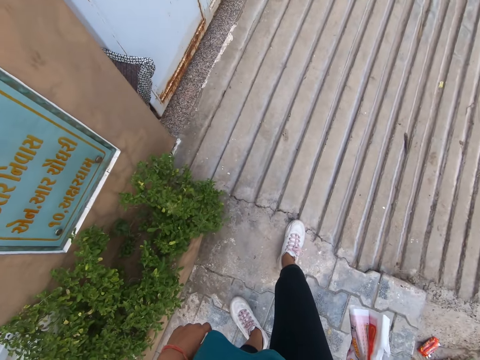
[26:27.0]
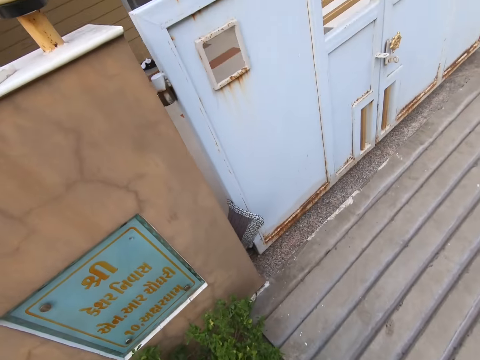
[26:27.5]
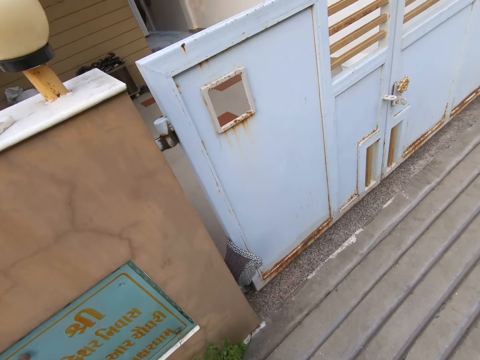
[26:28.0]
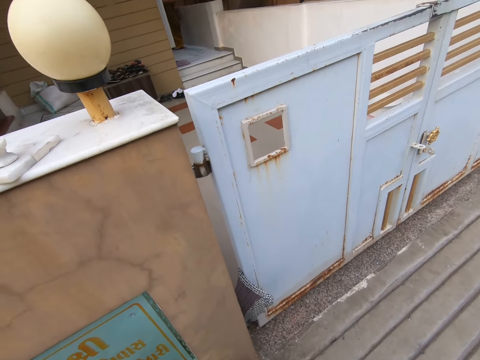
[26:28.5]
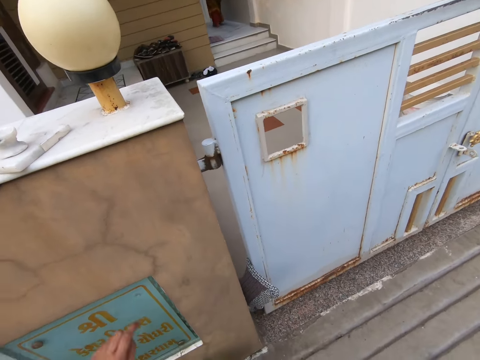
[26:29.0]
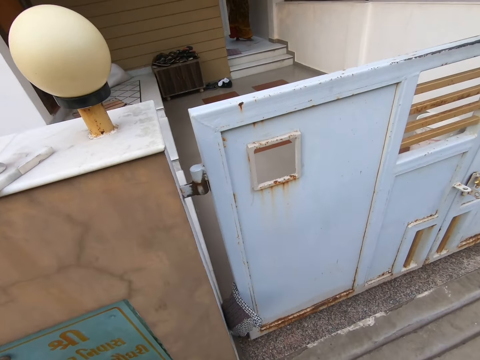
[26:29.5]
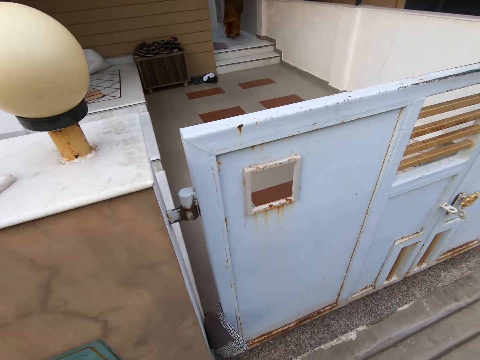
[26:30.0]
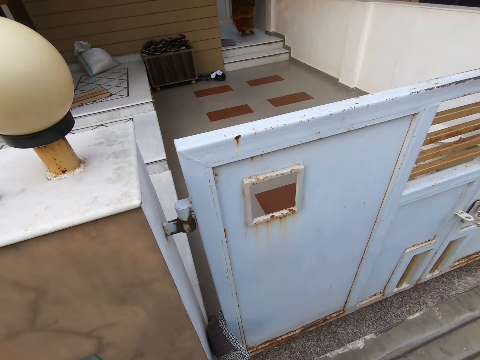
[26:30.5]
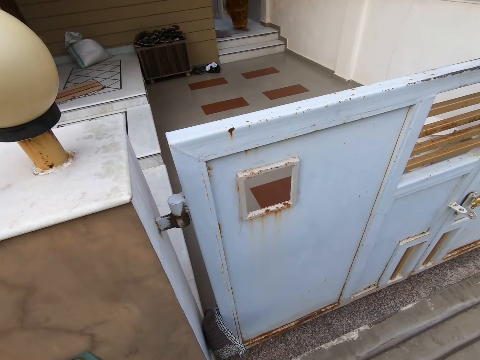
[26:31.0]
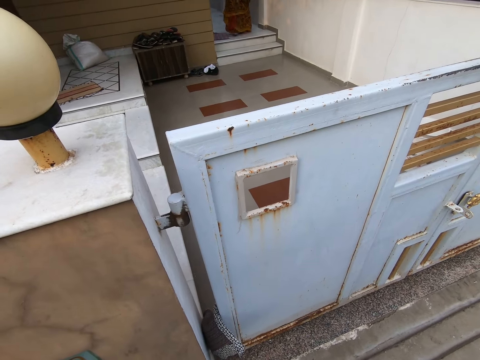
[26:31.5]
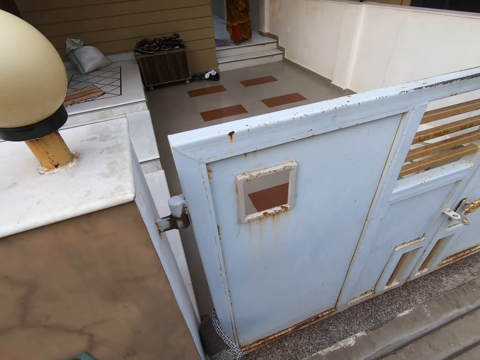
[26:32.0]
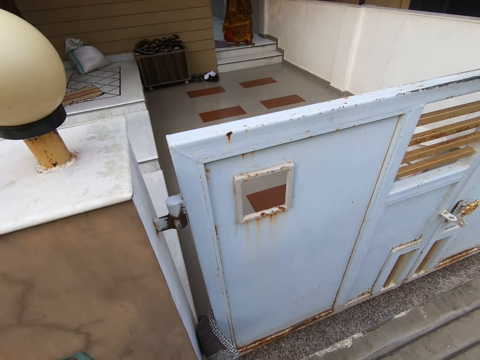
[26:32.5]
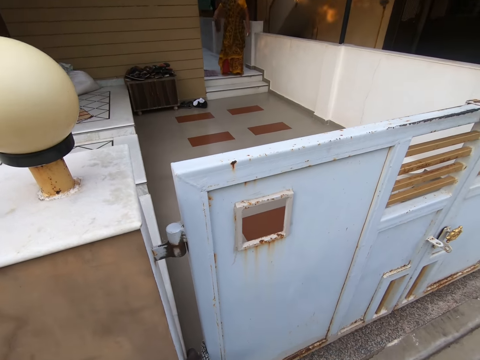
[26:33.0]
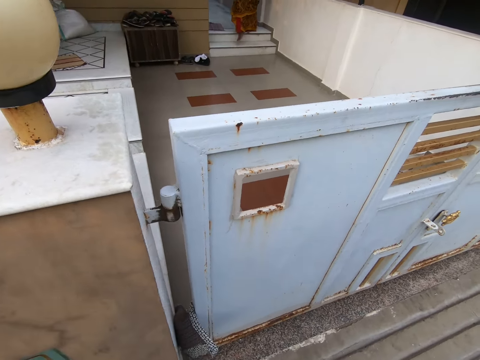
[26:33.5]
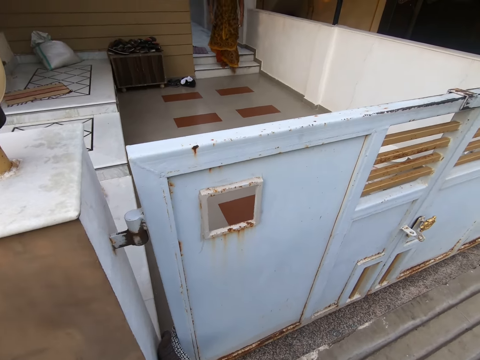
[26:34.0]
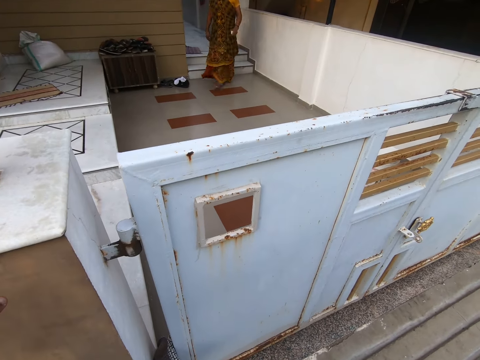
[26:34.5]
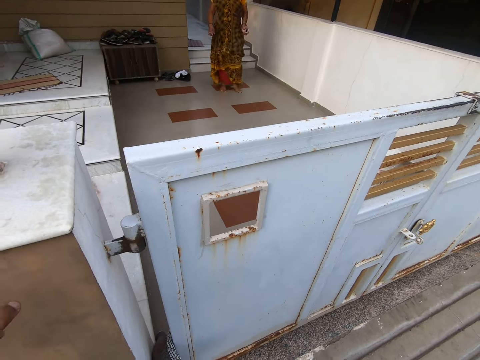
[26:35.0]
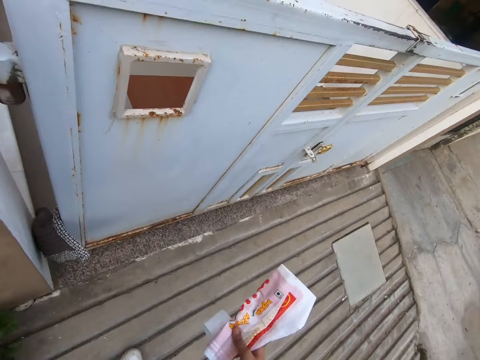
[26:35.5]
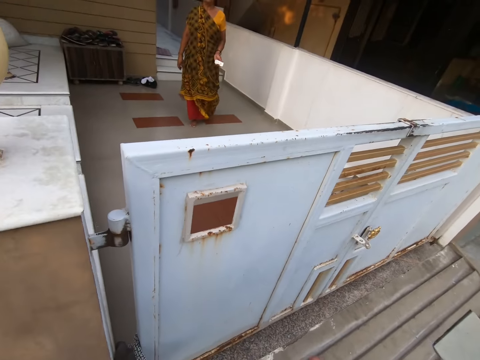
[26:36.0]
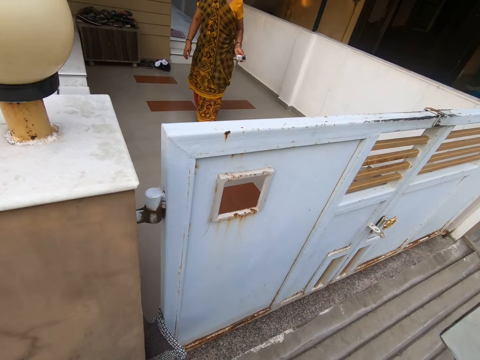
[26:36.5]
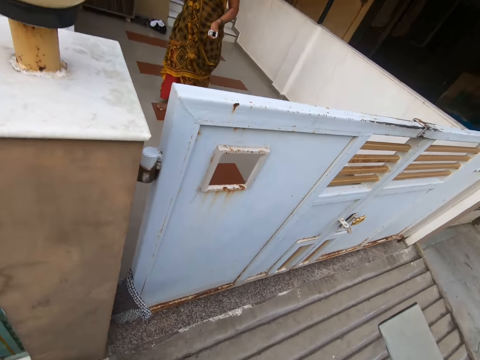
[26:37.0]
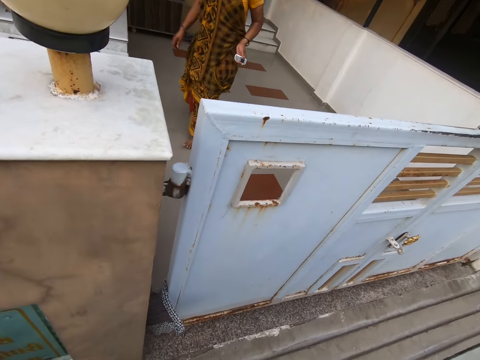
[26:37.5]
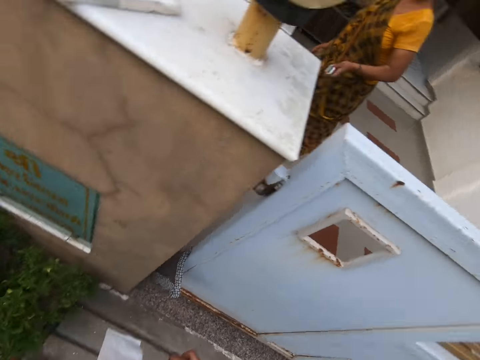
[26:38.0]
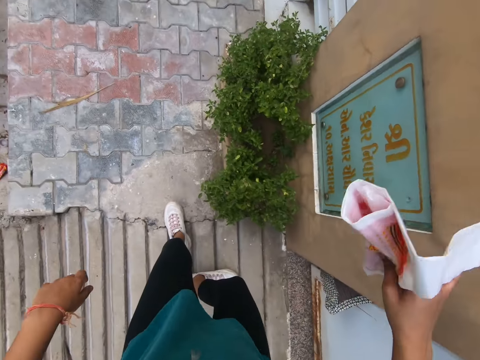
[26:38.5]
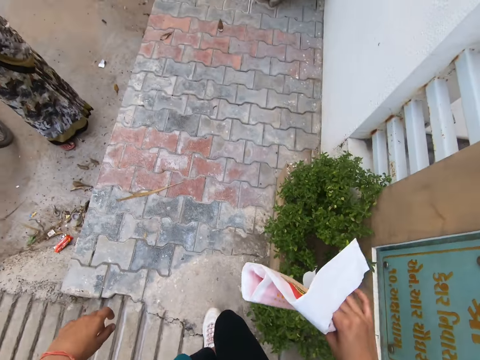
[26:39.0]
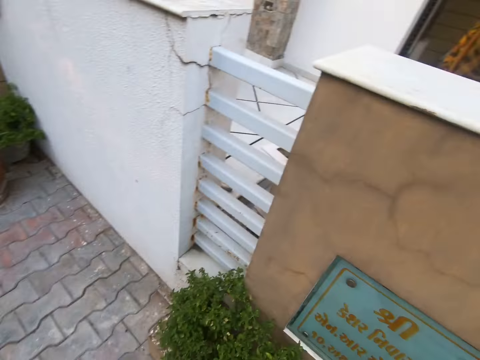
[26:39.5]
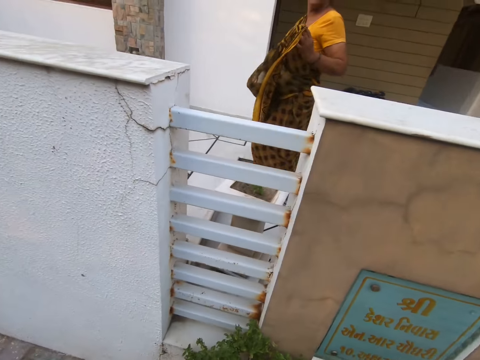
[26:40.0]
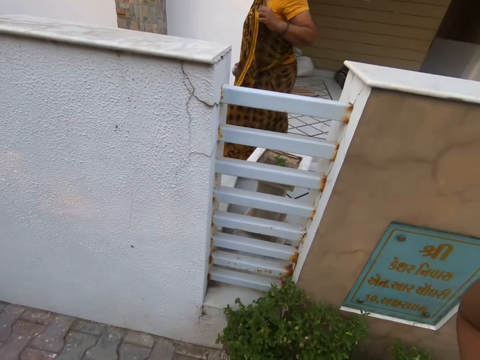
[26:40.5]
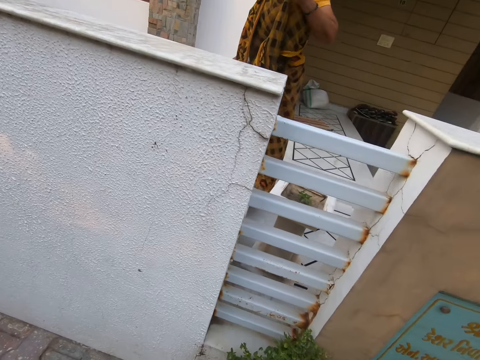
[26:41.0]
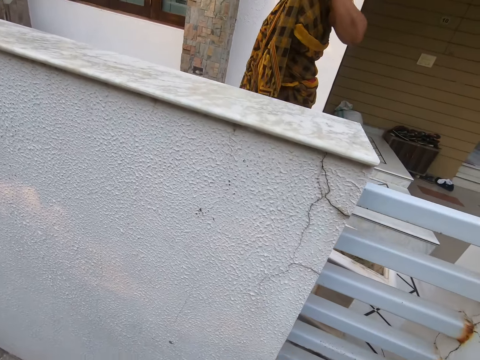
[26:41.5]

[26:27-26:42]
The camera wearer converses with the woman. The woman walks towards the gate. The camera wearer holds the nylon in her right hand with her left hand. The woman holds her cloth with her left hand.

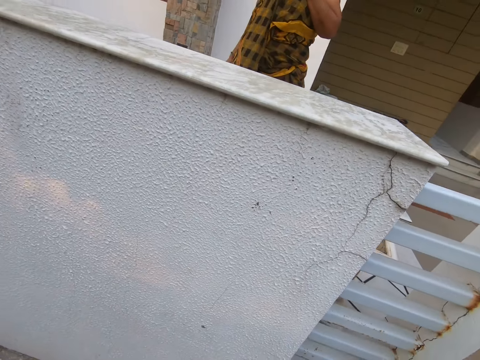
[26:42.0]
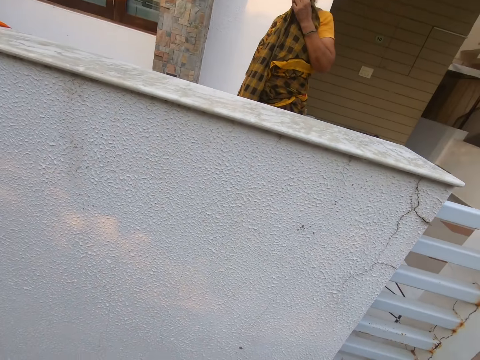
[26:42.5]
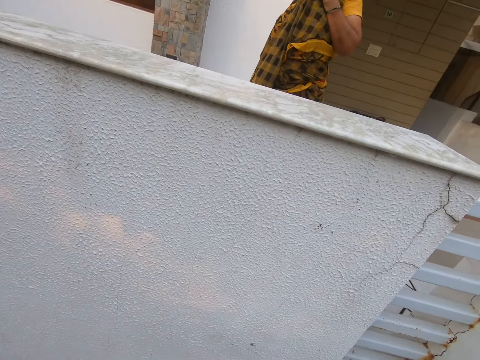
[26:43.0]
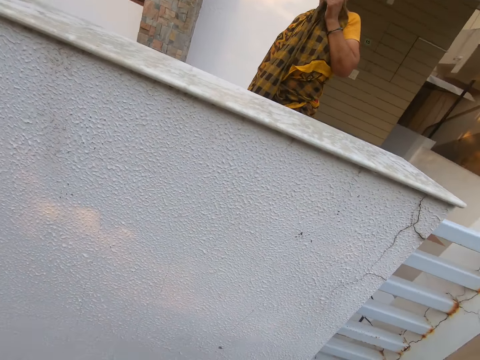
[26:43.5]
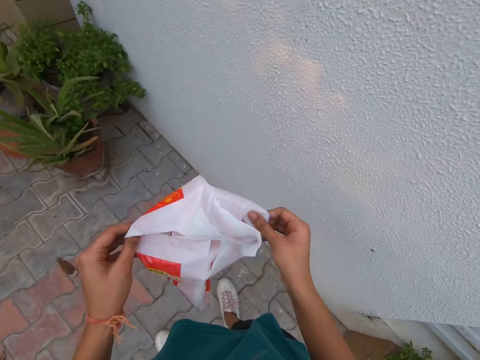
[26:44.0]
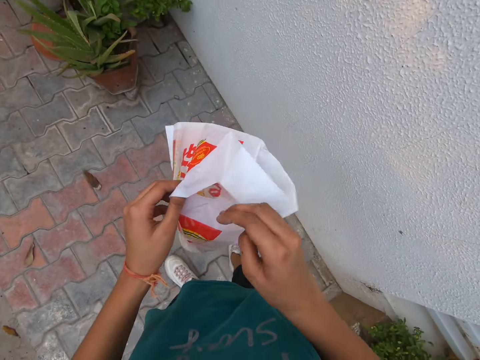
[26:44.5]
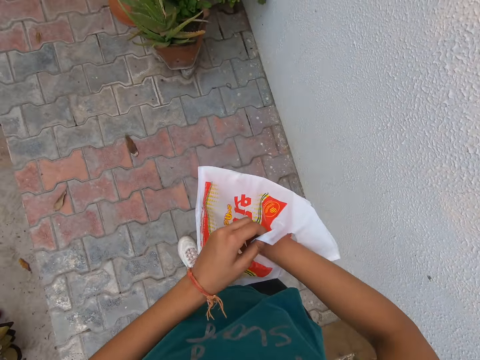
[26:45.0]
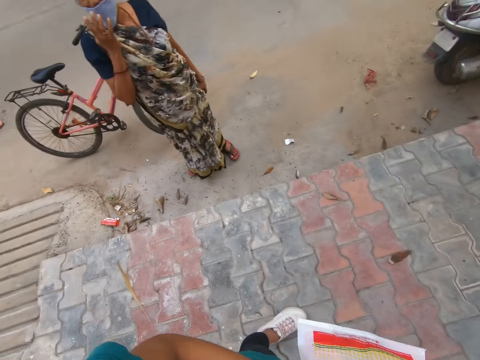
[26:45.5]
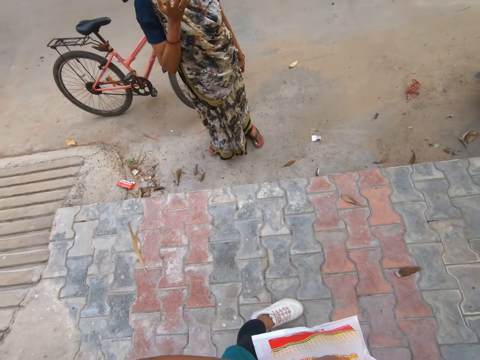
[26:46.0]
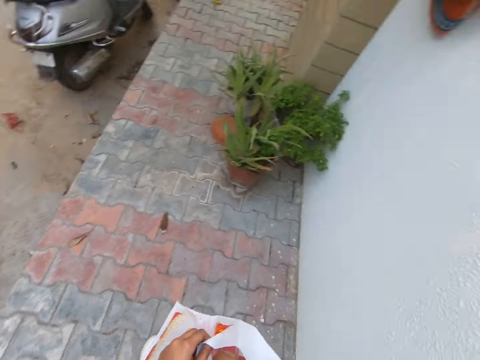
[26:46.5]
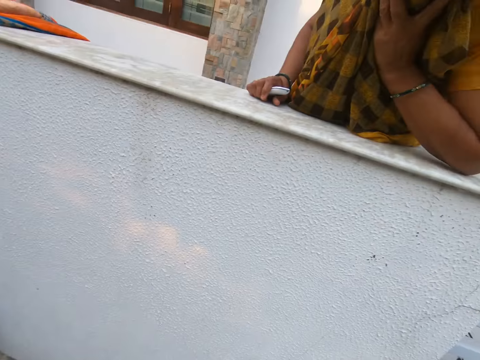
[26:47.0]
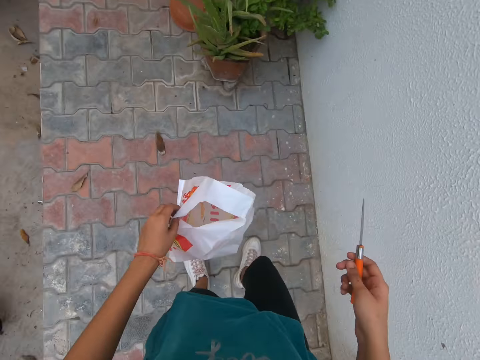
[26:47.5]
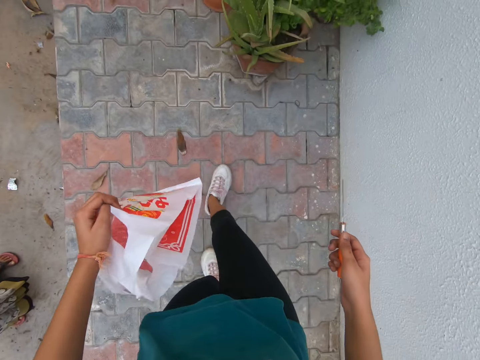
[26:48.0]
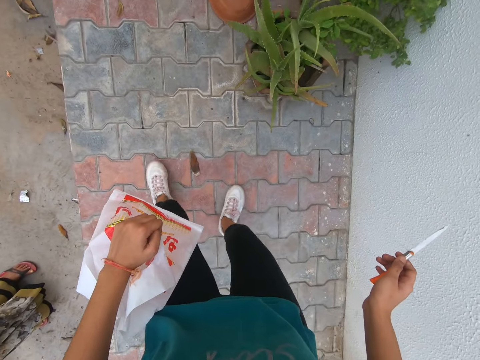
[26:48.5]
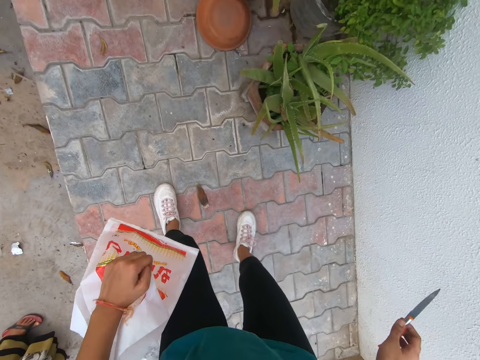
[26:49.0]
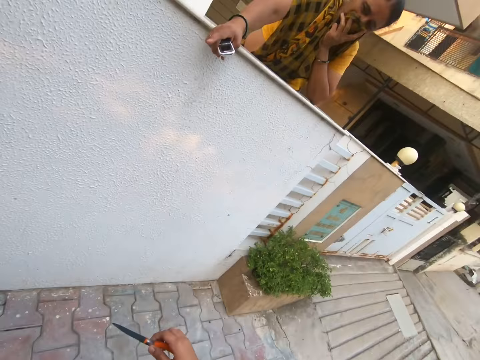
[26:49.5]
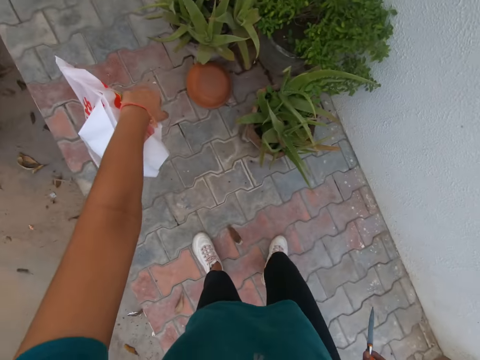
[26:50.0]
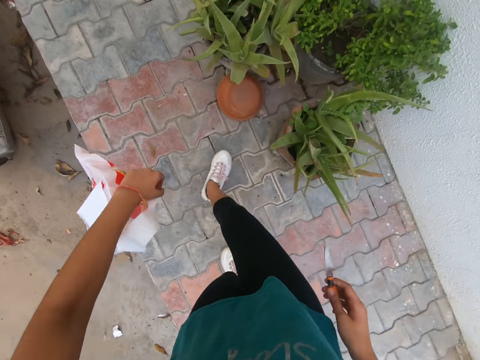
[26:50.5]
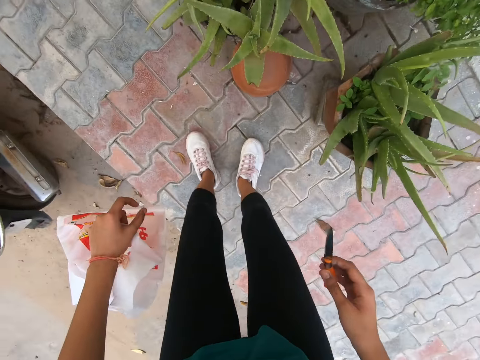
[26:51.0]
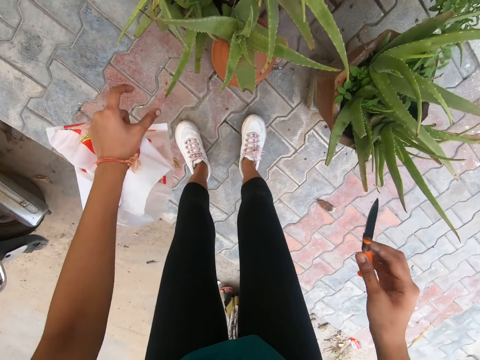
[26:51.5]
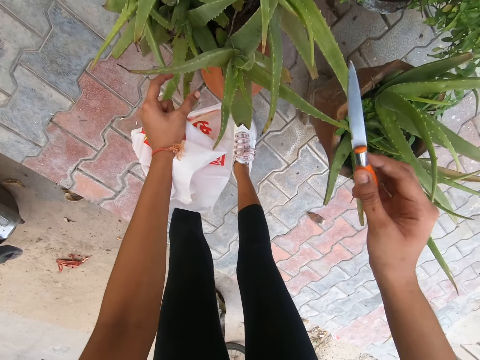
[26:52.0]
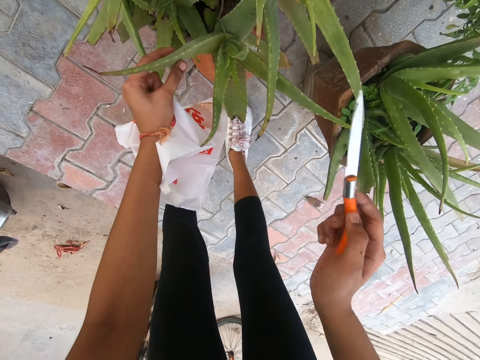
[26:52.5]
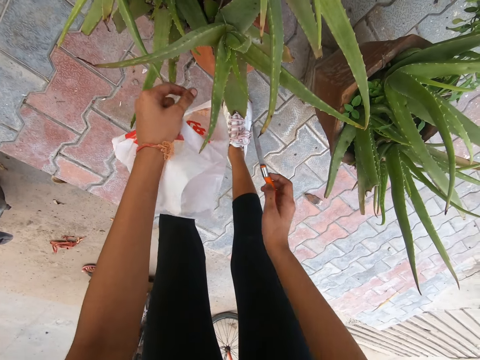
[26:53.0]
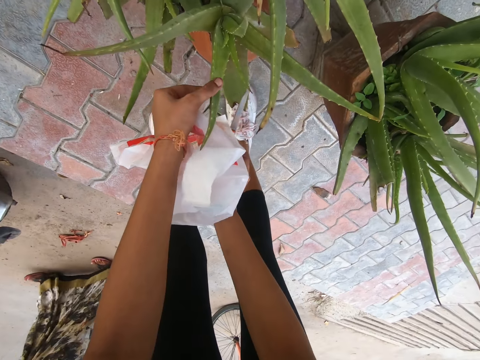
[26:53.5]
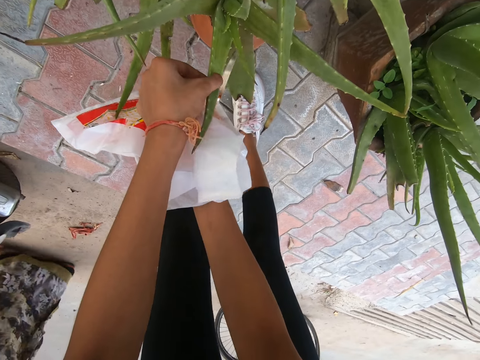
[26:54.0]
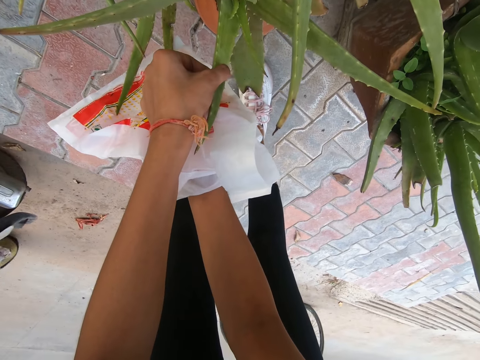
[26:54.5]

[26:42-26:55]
The woman touches her nose with her cloth in her left hand. The camera wearer opens the nylon or plastic bag in her left hand with both hands. She dips her right hand inside the nylon in her left hand. The other woman converses with the camera wearer. The camera wearer holds a knife in her right hand. She removes the knife in the plastic bag. She holds an Aloe vera plant with her left hand. She holds the Aloe vera plant with her left hand again.
